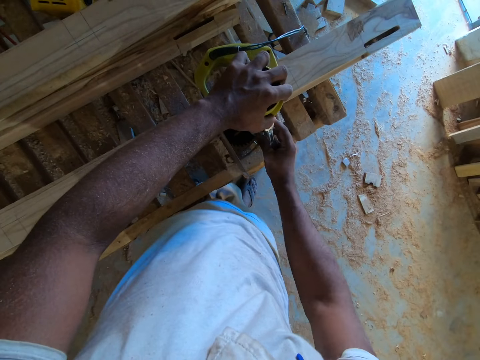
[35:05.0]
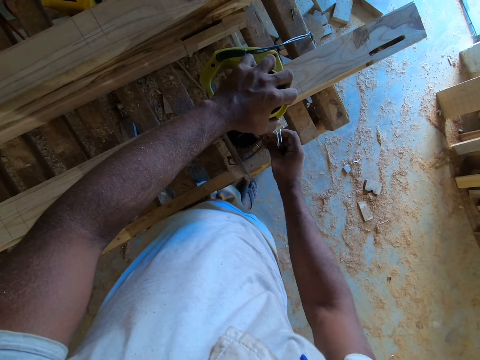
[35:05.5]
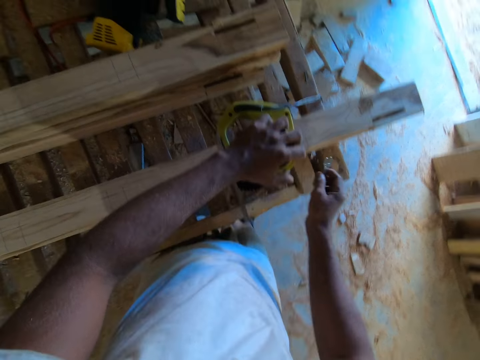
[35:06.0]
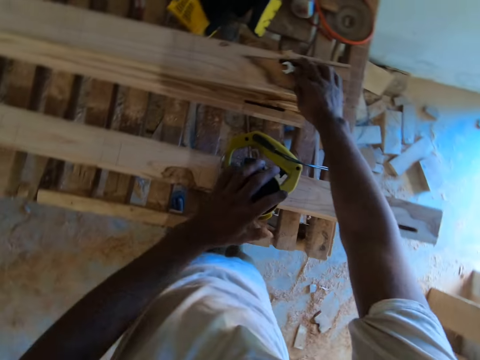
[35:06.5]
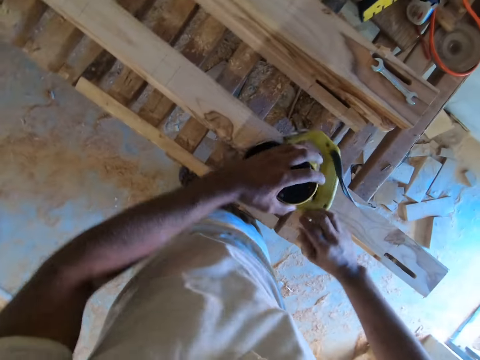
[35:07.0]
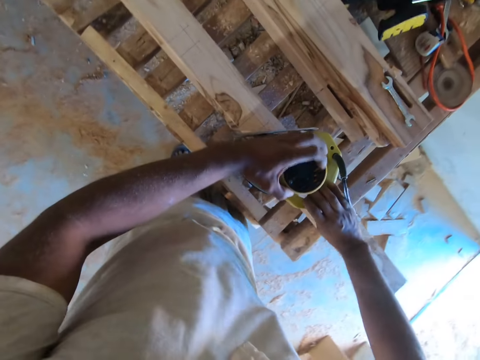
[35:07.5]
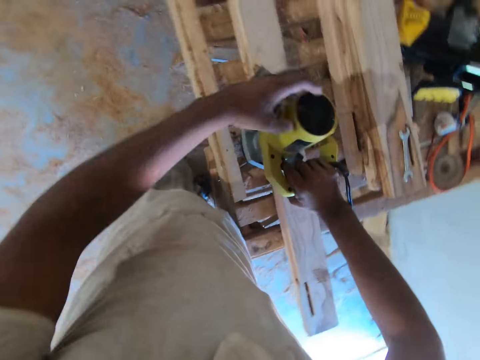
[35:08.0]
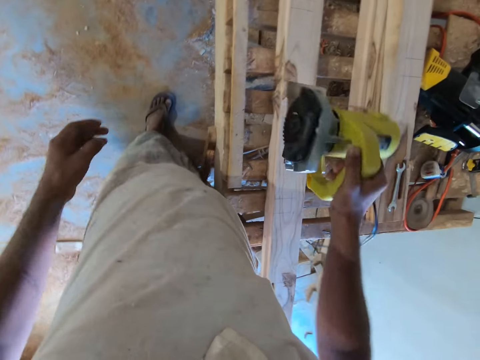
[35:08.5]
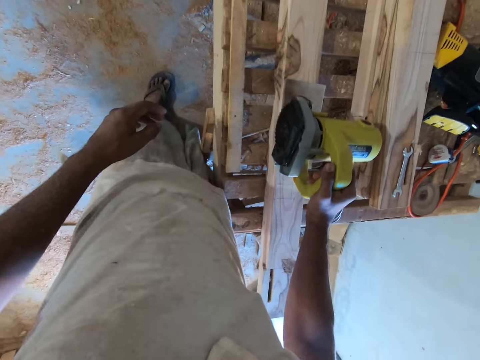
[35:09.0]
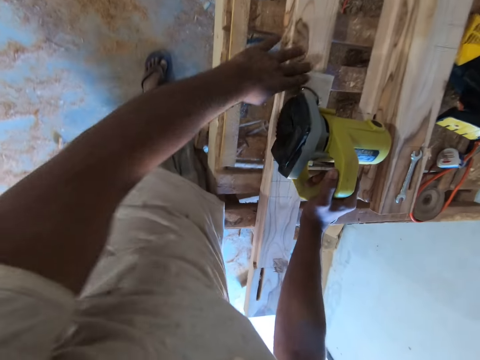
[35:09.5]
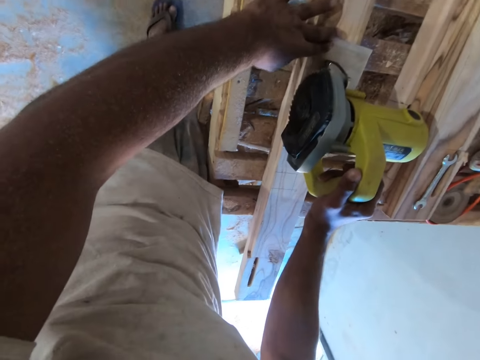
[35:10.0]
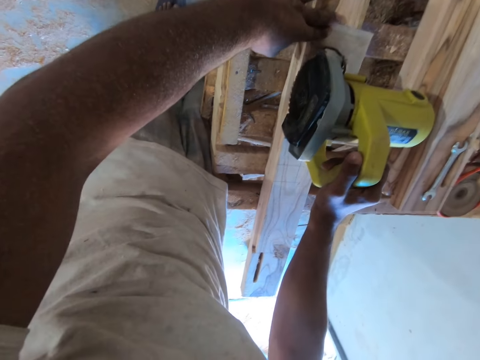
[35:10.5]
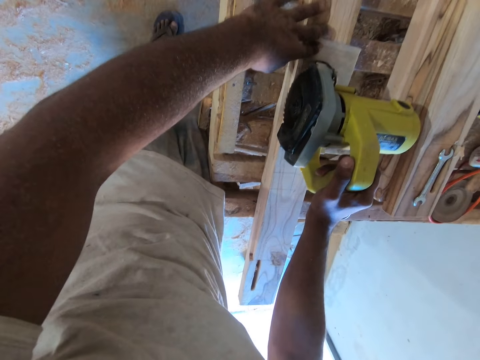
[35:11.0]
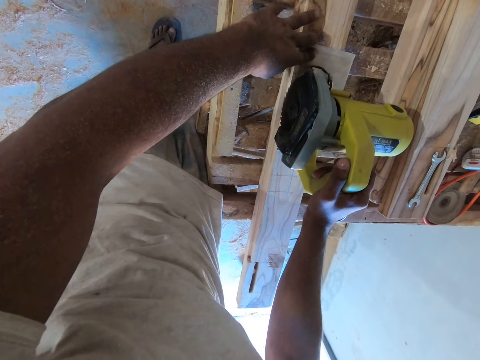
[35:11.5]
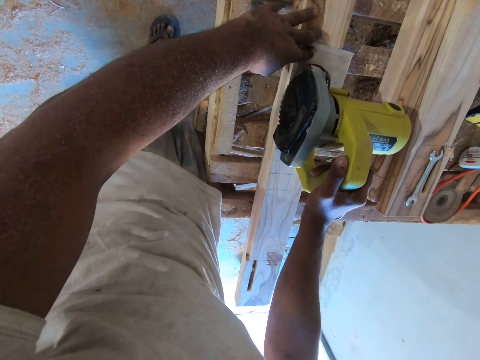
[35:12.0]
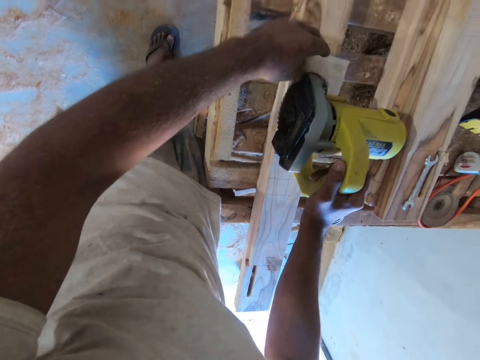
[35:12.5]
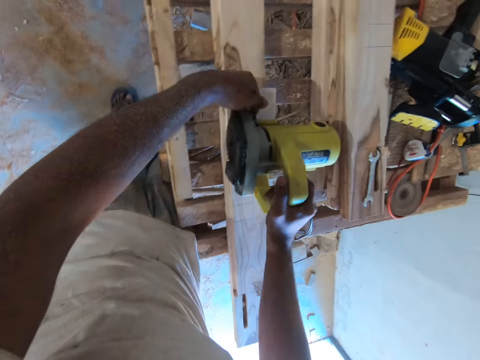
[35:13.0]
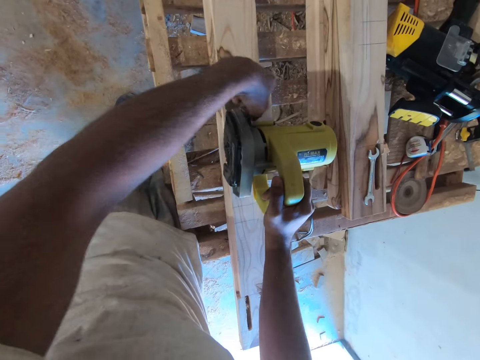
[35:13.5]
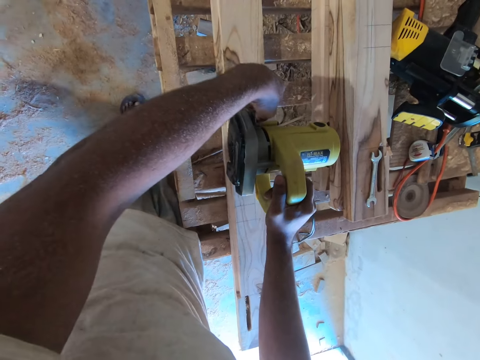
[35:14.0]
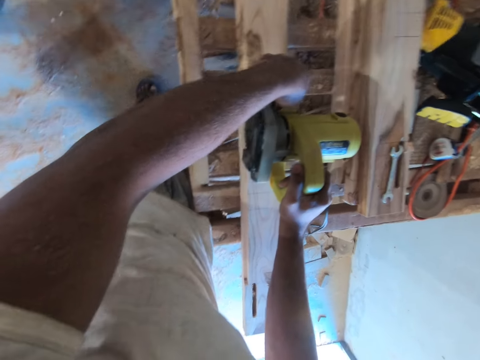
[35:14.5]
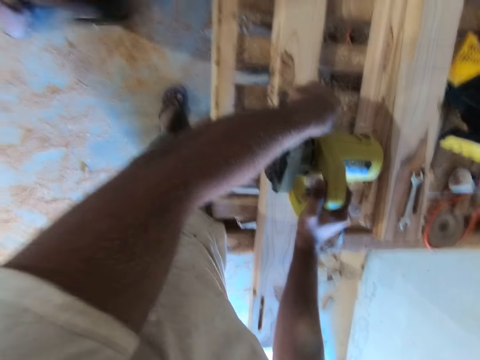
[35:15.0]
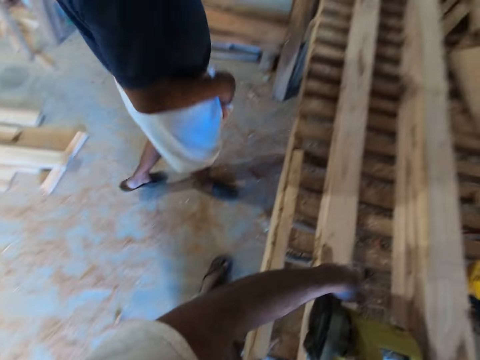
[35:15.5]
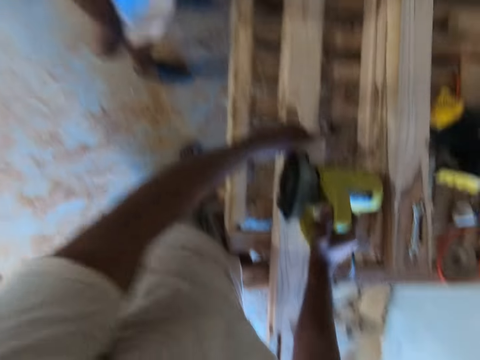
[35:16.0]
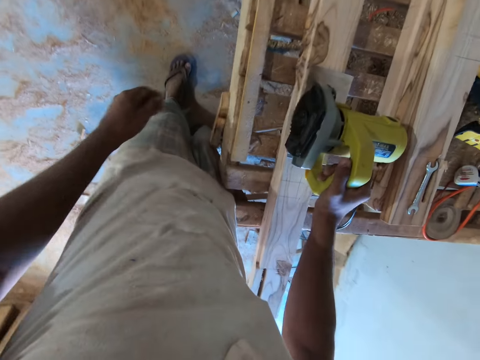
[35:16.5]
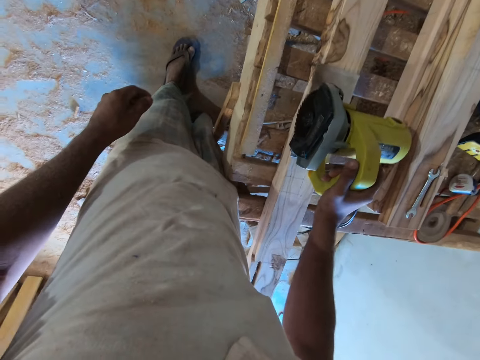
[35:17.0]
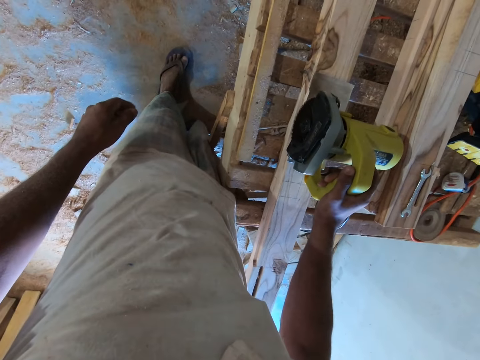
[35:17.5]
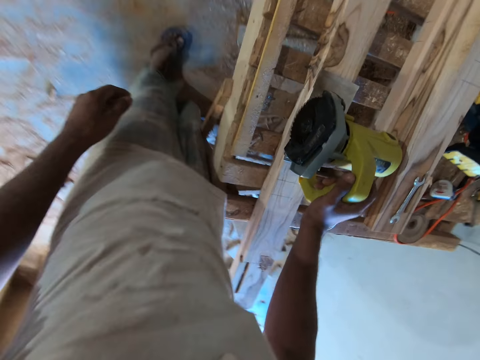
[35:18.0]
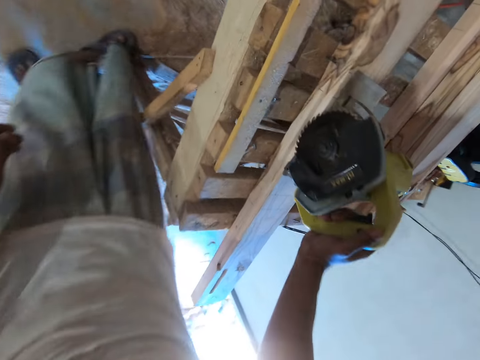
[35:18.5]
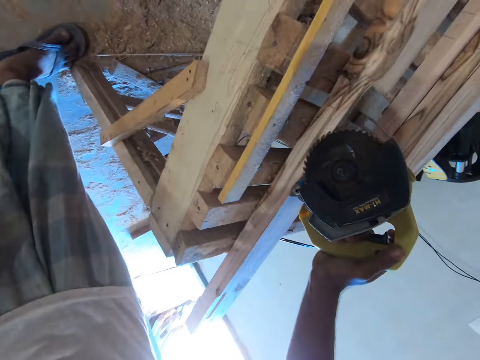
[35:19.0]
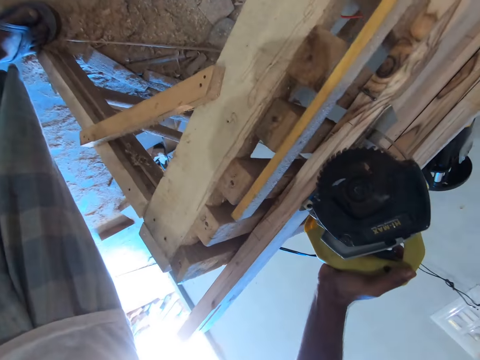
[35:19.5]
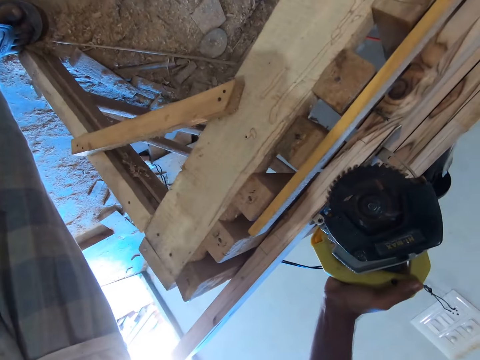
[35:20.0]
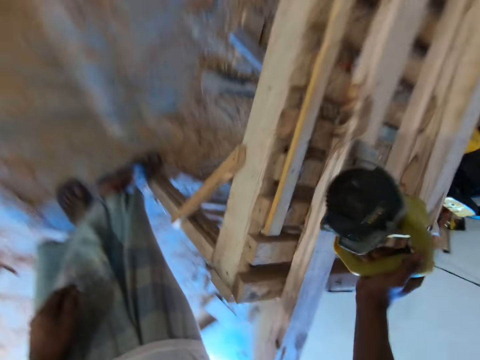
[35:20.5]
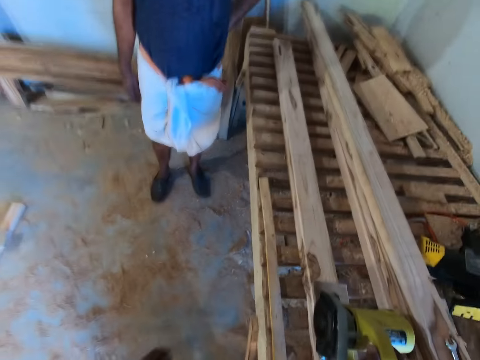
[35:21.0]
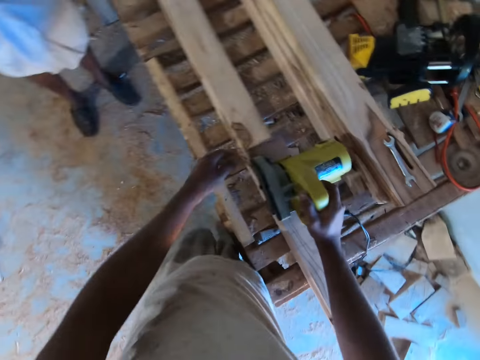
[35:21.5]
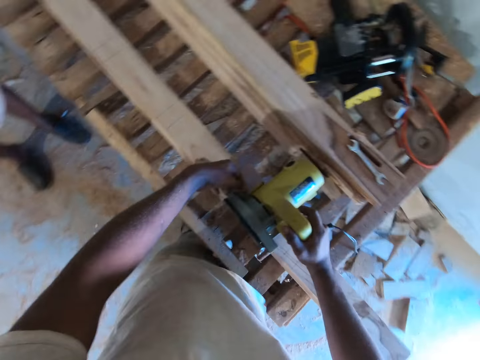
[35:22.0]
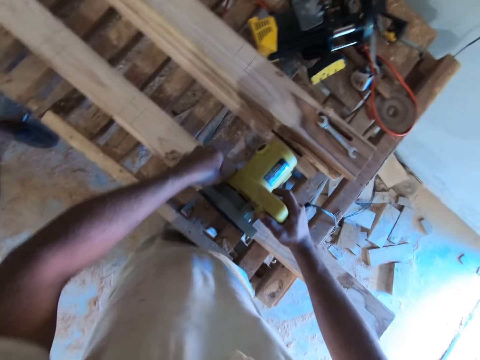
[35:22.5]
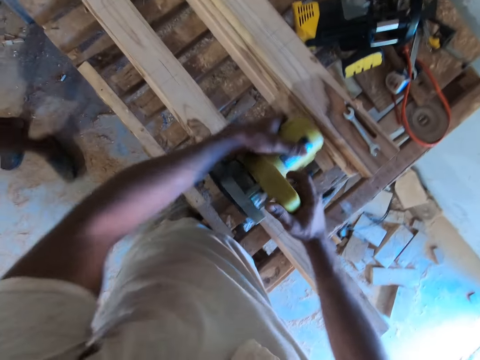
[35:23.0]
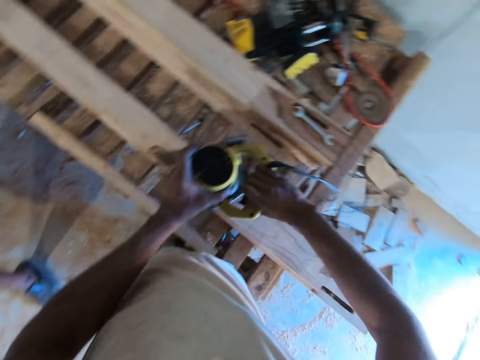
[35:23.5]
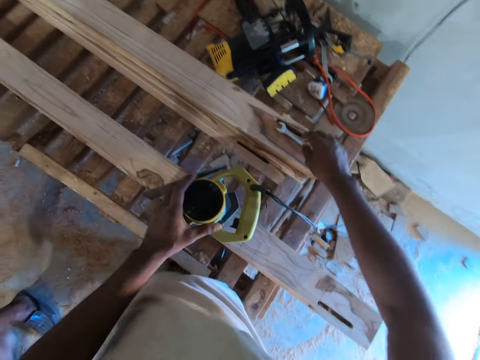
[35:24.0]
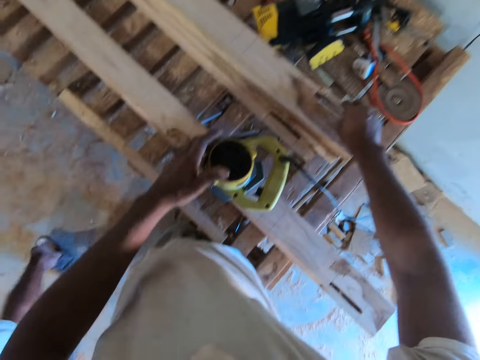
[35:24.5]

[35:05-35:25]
The camera wearer drops the spanner on the piece of wood on the worktable with his right hand. He holds the hand wood cutting machine or circular saw with both hands. He holds the hand wood cutting machine with his right hand. He holds the piece of wood with his left hand. A man interacts with the camera wearer. The camera wearer adjusts the circular saw. He holds the hand wood cutting machine with his right hand. He holds the hand wood cutting machine with both hands. He picks up the spanner from the piece of wood with his right hand.

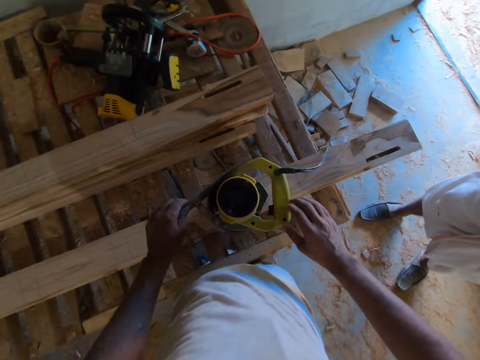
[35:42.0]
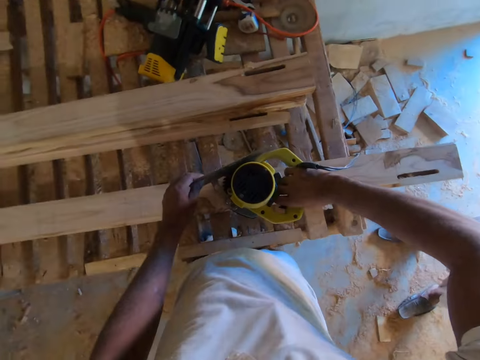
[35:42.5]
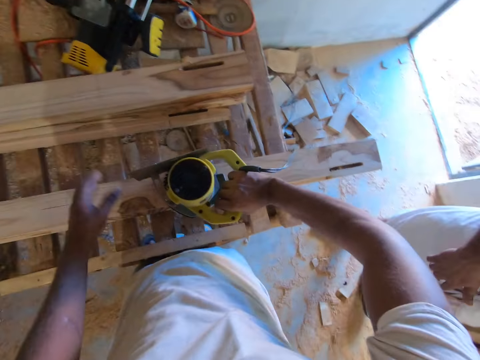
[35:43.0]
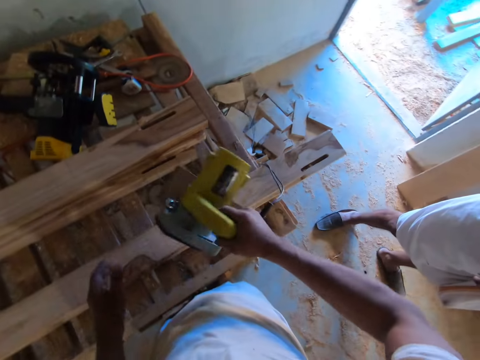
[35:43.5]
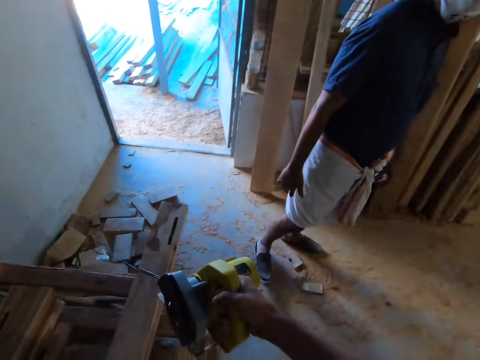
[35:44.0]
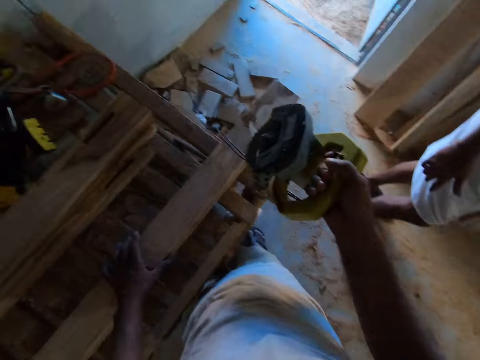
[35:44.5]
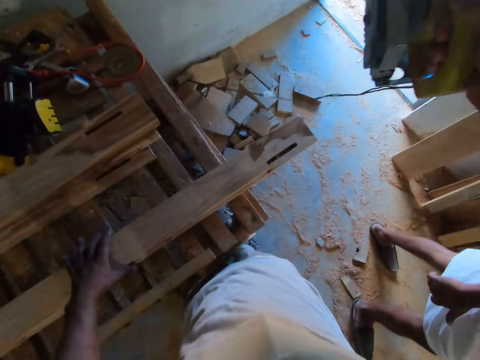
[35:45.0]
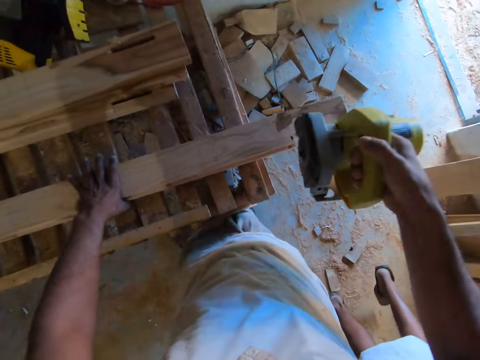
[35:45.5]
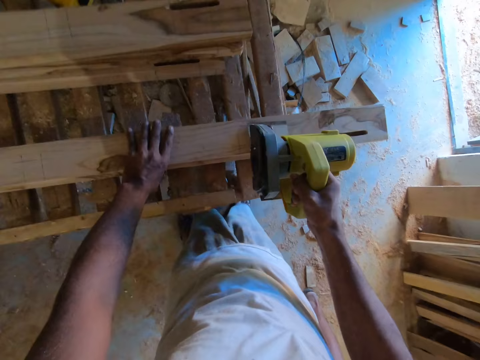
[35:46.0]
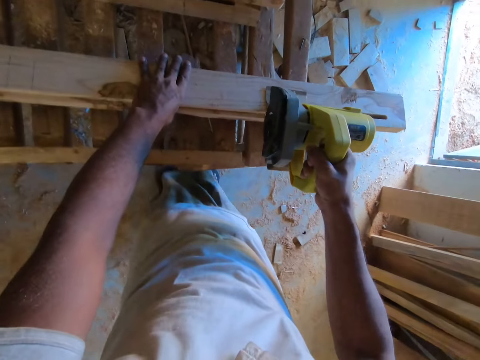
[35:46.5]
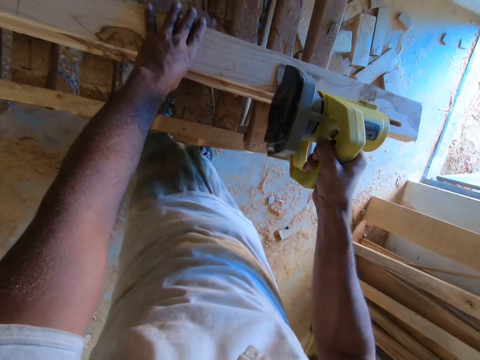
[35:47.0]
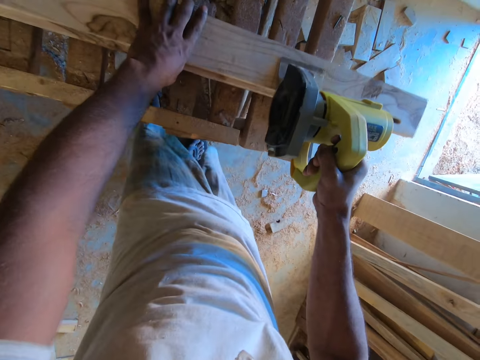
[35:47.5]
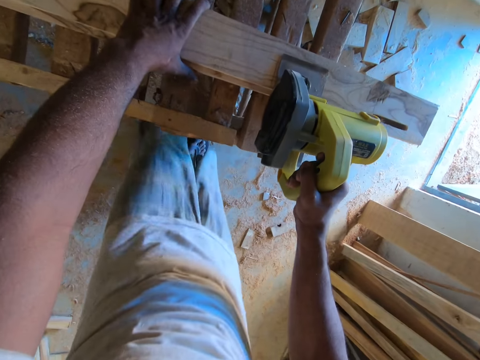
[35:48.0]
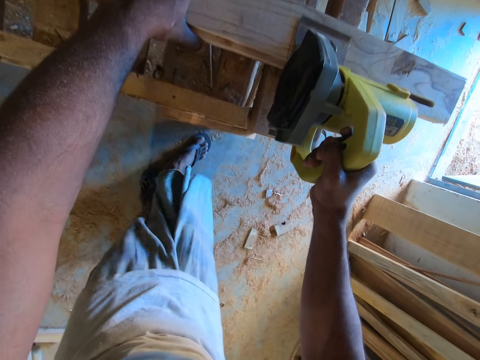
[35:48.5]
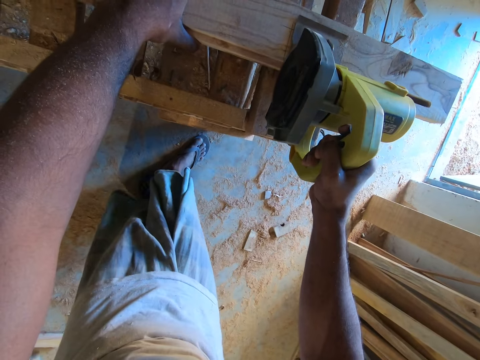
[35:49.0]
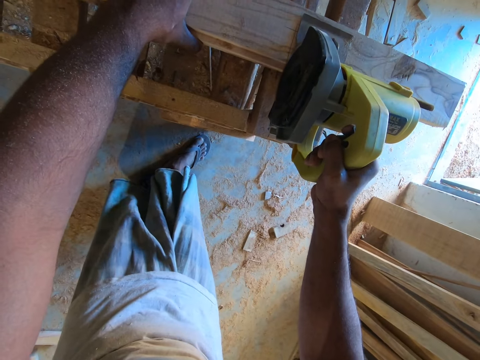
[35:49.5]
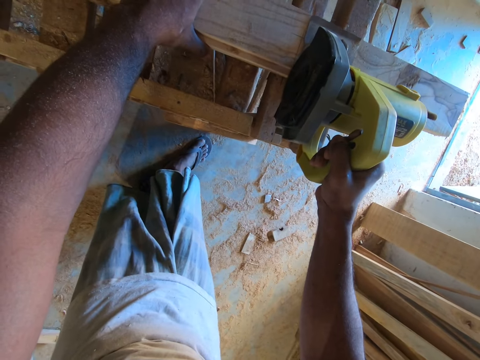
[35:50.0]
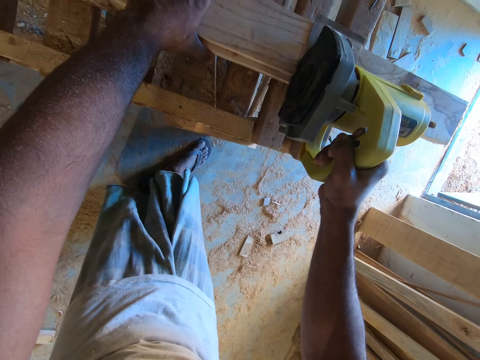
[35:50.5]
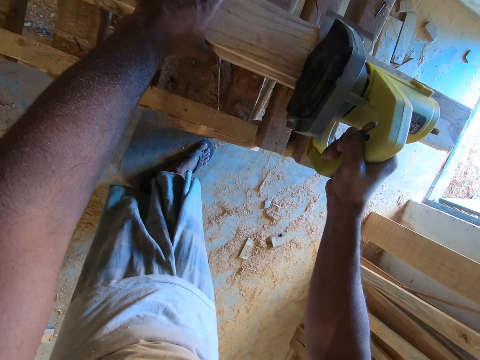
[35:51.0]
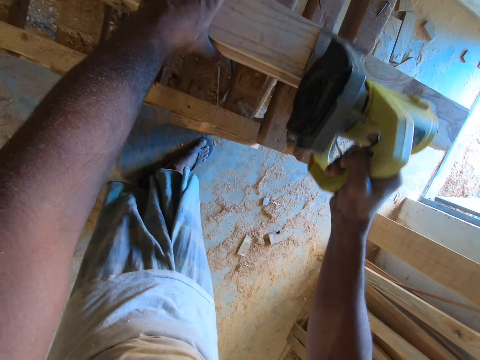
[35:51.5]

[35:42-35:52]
The camera wearer carries the hand wood cutting machine with his right hand. He holds the piece of wood on the worktable with his left hand. He cuts the piece of wood with the hand wood cutting machine in his right hand. He marks the wood.
